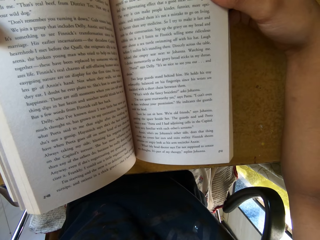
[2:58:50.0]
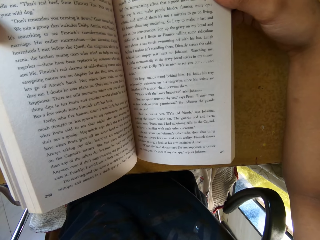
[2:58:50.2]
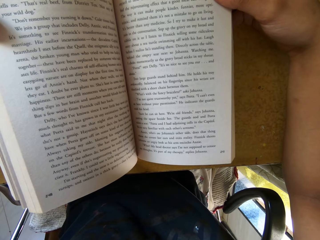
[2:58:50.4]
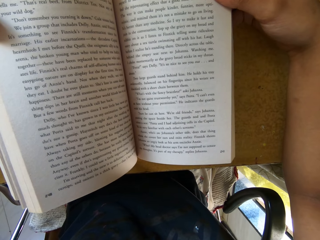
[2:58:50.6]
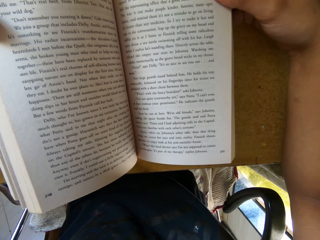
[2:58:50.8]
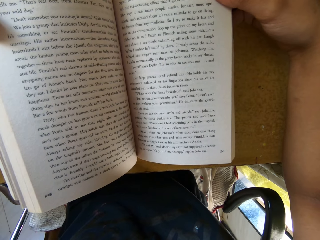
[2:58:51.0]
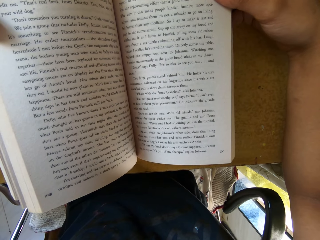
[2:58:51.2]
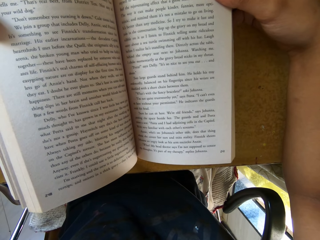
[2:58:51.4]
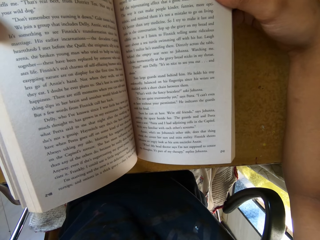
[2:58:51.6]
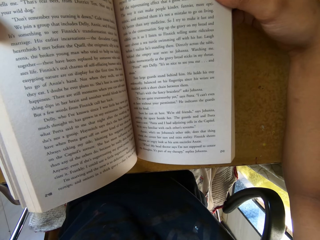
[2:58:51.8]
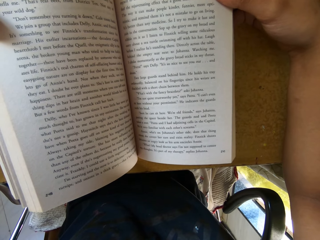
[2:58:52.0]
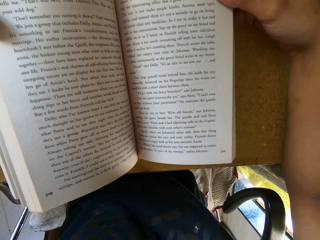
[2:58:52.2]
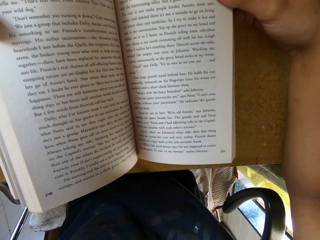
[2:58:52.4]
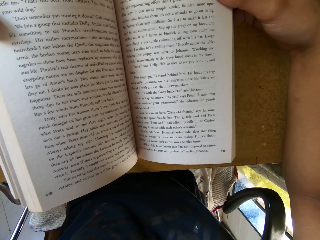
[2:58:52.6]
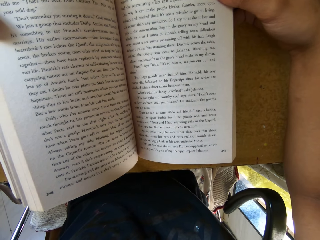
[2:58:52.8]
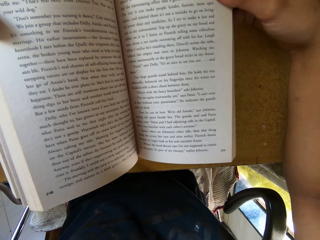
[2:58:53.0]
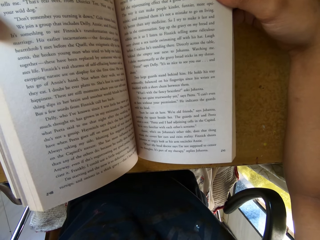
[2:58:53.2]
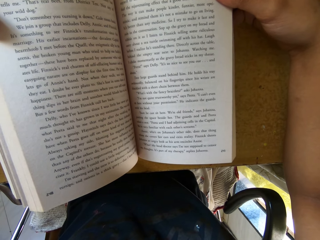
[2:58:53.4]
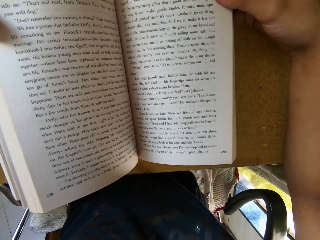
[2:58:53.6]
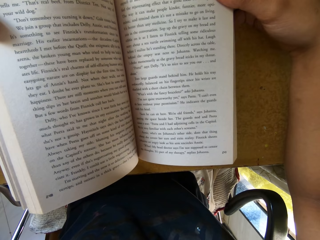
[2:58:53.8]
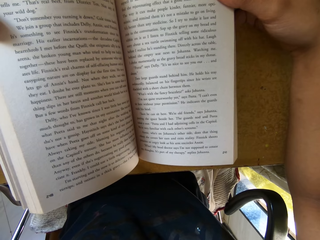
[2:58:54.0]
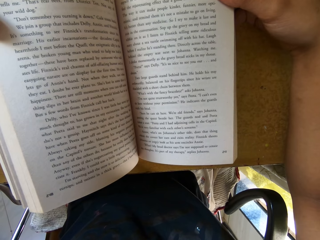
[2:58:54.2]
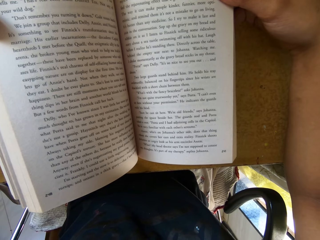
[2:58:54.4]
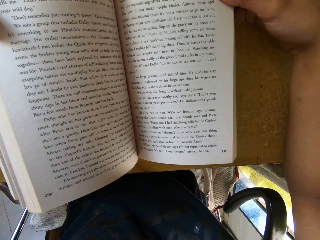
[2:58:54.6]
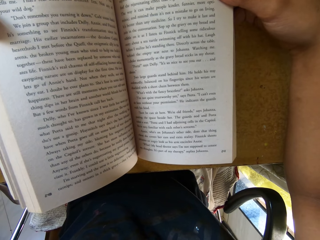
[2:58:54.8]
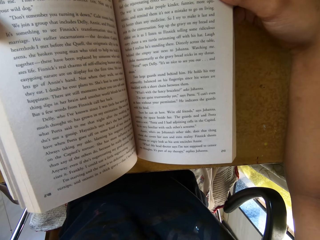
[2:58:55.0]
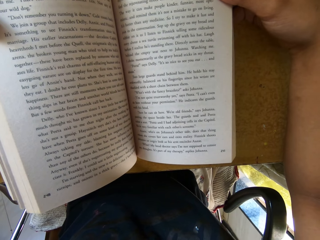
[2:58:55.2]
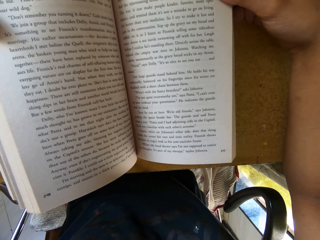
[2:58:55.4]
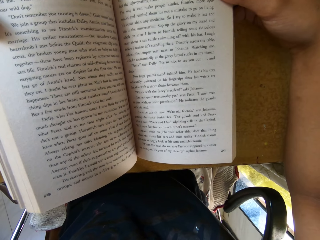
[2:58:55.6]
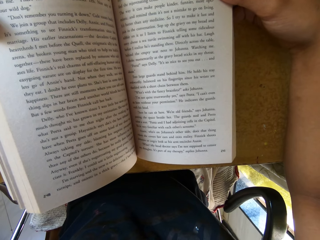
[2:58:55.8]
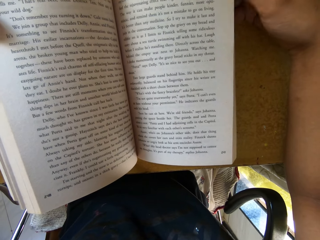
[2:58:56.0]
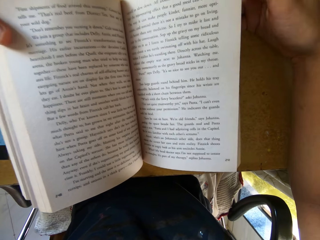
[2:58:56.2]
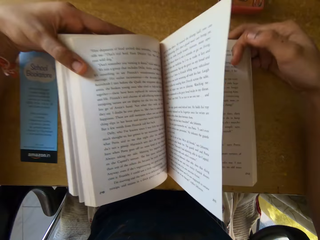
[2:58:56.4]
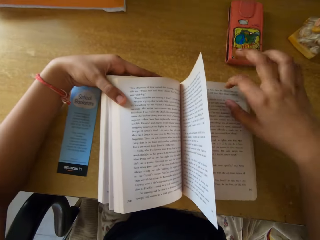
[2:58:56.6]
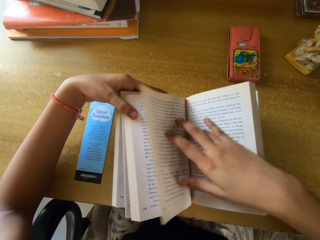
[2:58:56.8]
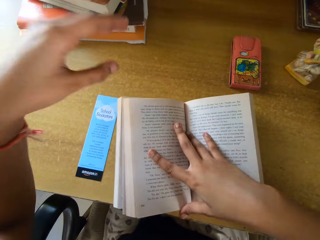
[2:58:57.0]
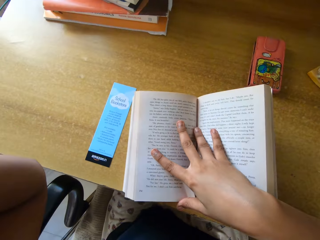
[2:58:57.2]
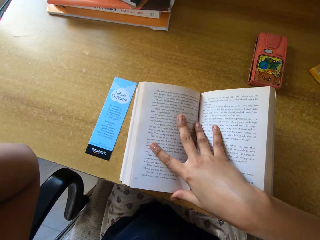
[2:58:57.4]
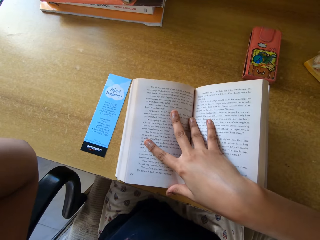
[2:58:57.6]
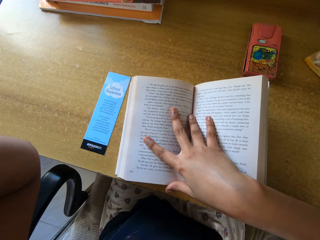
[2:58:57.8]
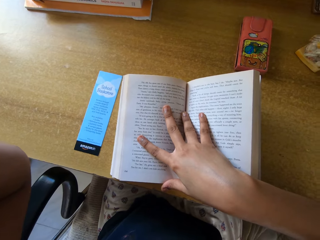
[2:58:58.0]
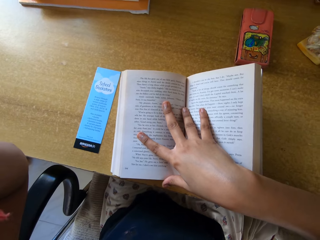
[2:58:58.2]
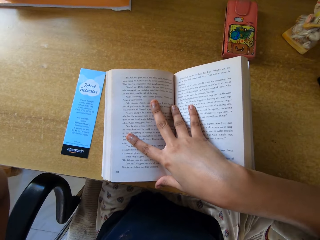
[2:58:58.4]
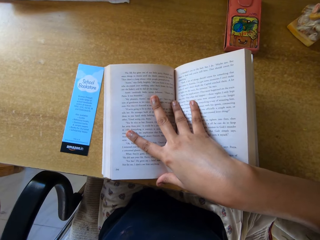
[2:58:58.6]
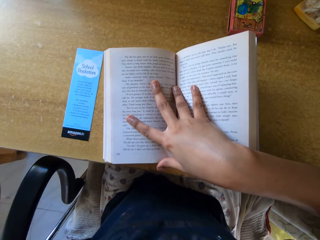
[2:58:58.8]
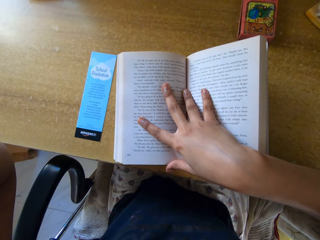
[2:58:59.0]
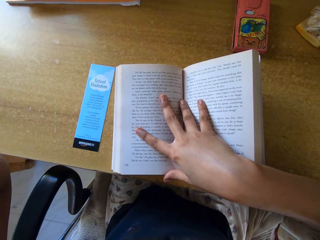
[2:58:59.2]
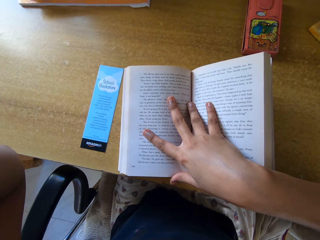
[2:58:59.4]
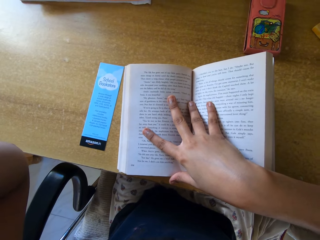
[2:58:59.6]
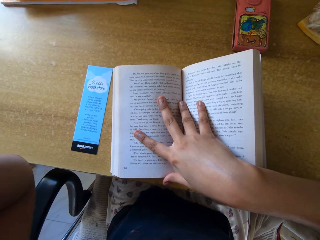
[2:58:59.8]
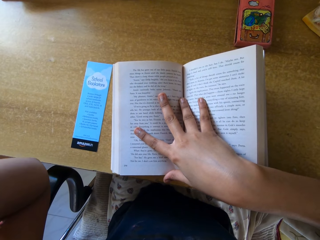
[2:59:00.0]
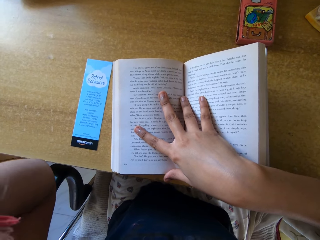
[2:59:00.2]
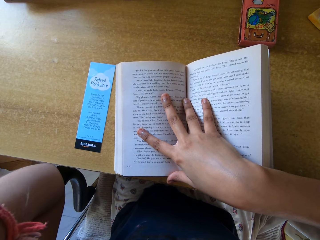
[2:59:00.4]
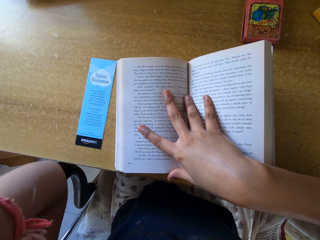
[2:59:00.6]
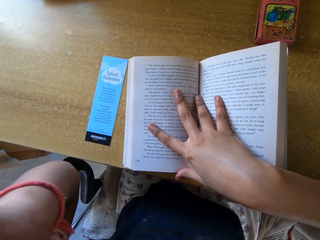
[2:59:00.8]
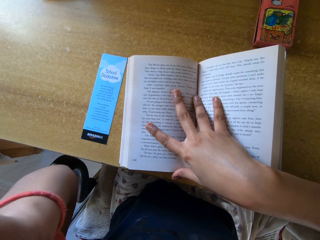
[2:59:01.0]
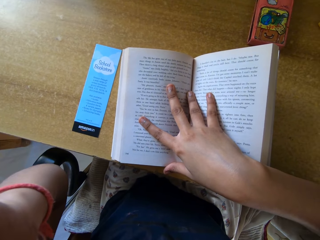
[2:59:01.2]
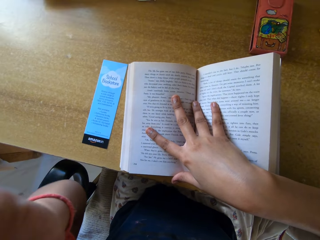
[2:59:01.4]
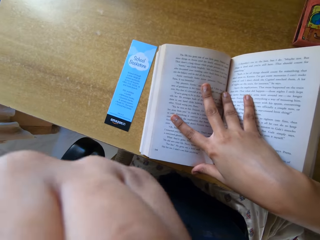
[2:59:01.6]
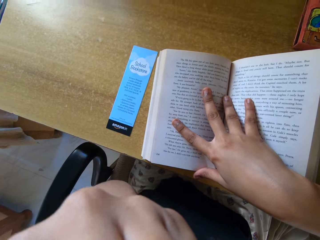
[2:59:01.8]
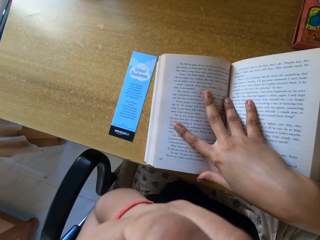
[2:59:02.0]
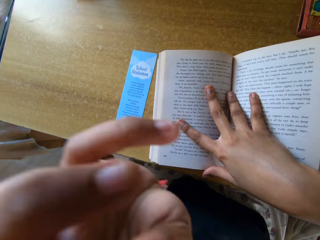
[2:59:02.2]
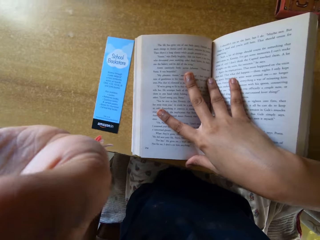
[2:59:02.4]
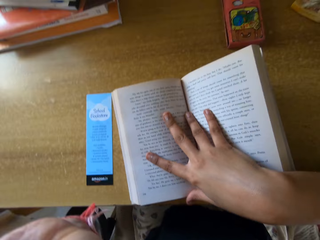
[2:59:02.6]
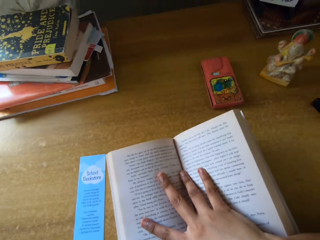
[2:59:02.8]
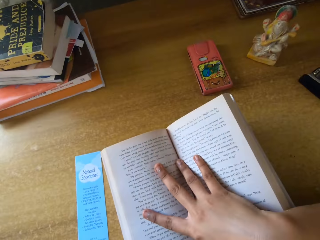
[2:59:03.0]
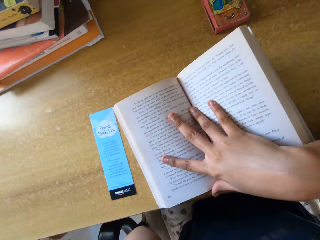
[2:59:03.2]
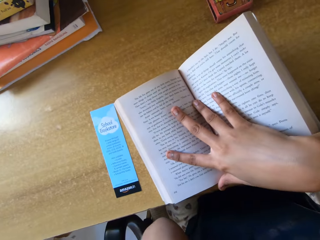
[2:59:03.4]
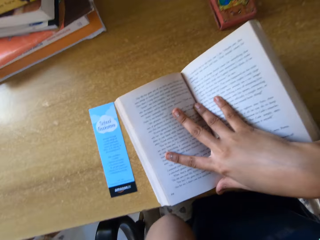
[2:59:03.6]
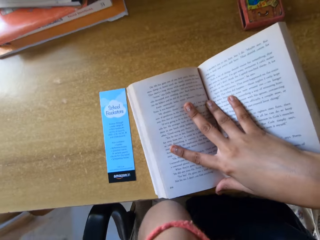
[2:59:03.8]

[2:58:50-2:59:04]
The camera wearer reads. He turns a page of the book with his right hand. He lifts his left hand up. He holds the book with his right hand. He reads.

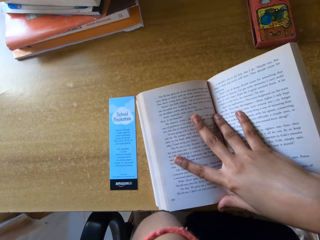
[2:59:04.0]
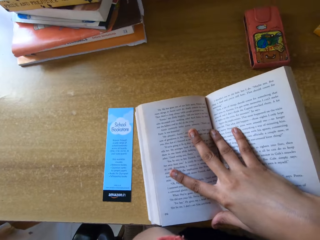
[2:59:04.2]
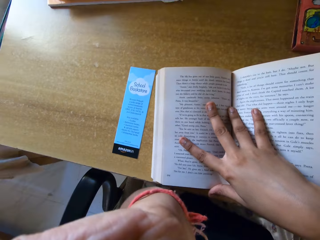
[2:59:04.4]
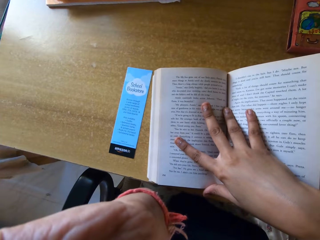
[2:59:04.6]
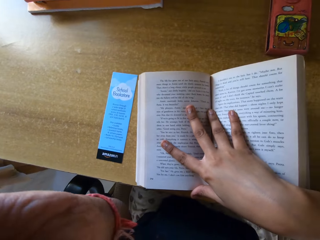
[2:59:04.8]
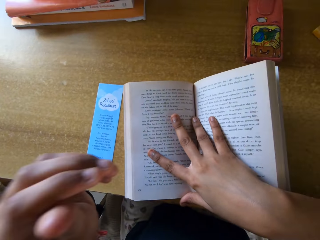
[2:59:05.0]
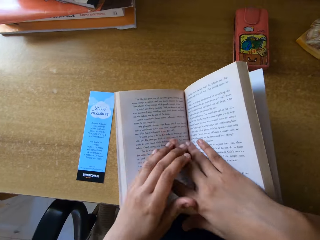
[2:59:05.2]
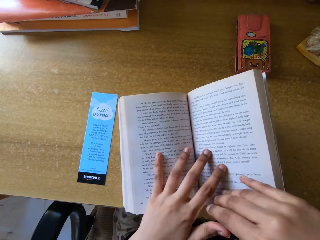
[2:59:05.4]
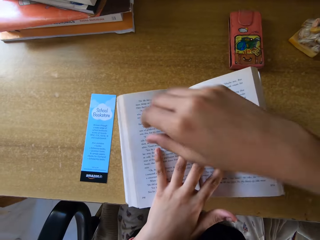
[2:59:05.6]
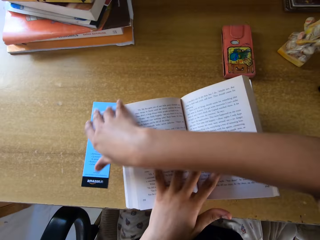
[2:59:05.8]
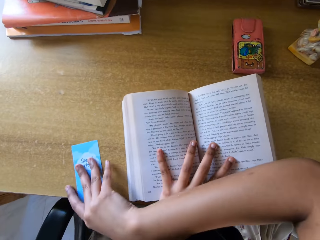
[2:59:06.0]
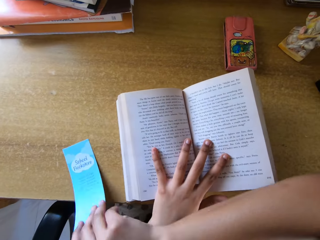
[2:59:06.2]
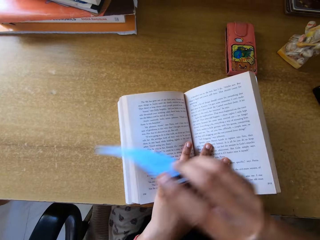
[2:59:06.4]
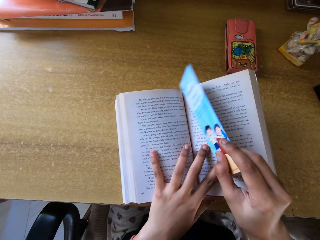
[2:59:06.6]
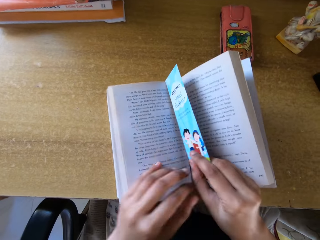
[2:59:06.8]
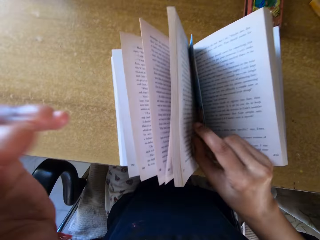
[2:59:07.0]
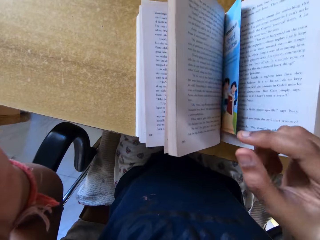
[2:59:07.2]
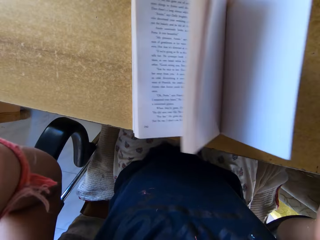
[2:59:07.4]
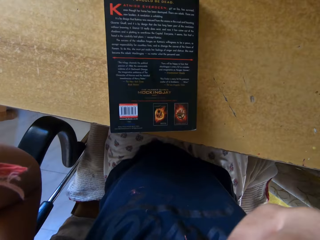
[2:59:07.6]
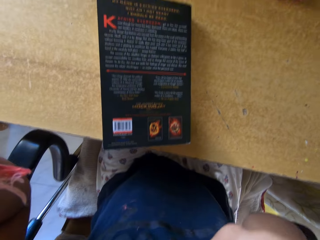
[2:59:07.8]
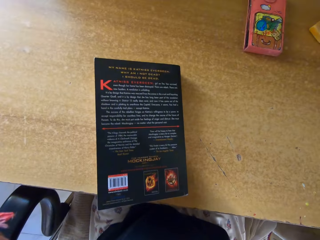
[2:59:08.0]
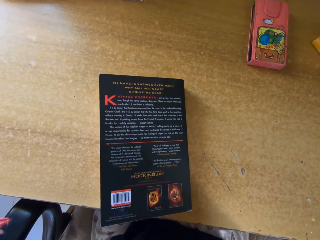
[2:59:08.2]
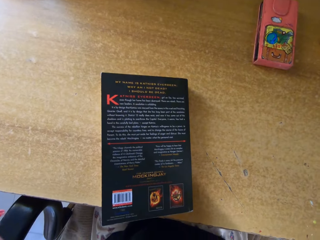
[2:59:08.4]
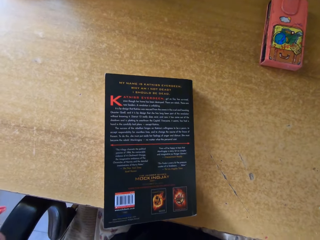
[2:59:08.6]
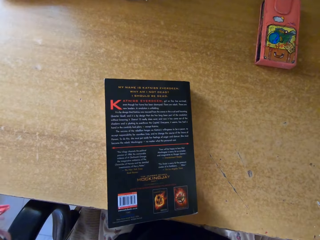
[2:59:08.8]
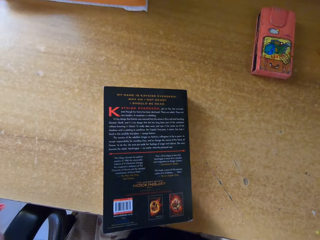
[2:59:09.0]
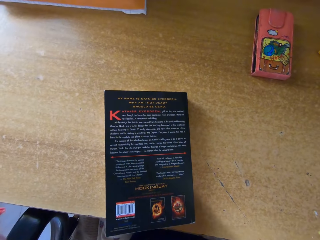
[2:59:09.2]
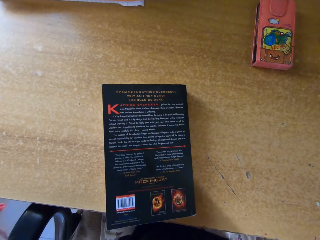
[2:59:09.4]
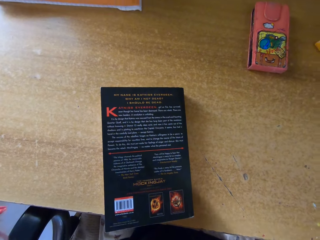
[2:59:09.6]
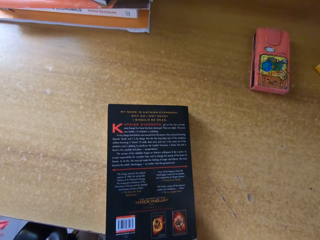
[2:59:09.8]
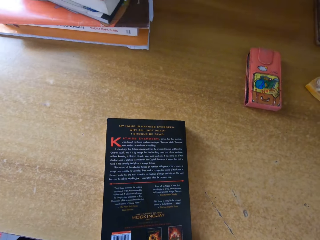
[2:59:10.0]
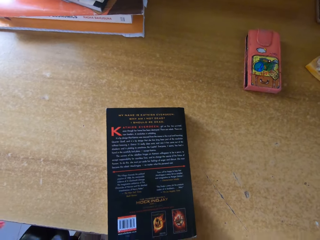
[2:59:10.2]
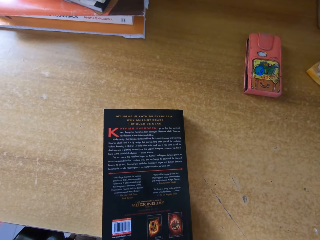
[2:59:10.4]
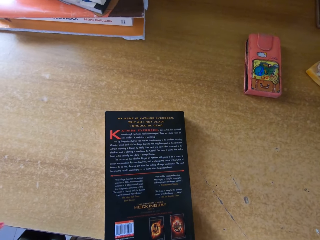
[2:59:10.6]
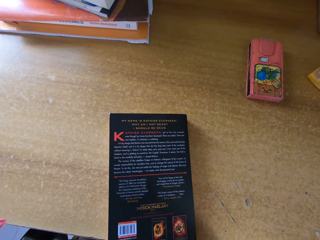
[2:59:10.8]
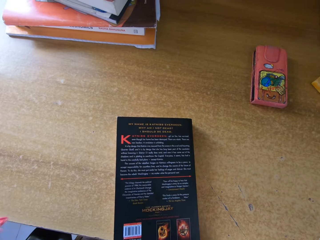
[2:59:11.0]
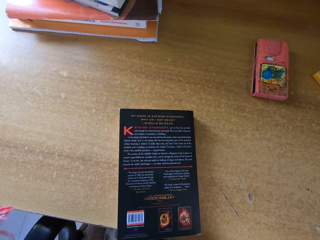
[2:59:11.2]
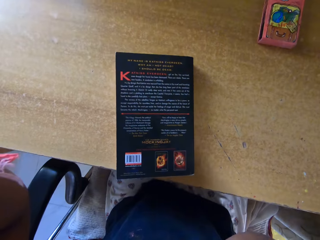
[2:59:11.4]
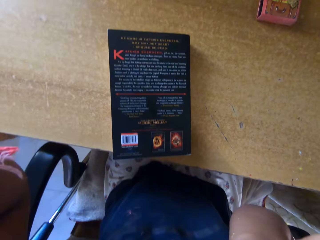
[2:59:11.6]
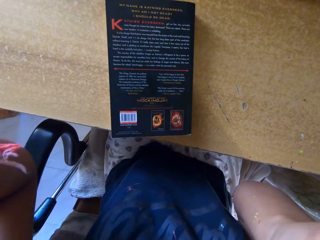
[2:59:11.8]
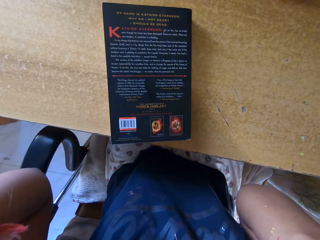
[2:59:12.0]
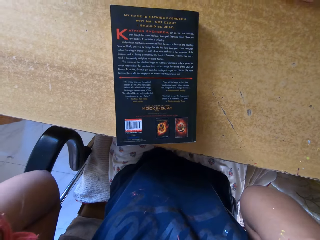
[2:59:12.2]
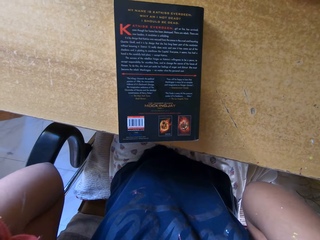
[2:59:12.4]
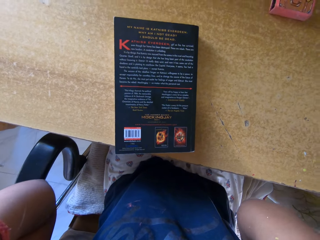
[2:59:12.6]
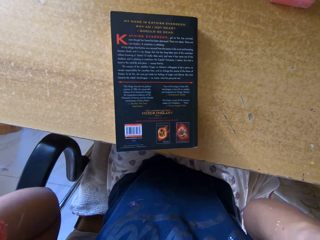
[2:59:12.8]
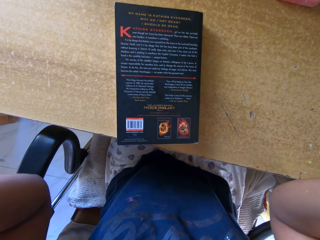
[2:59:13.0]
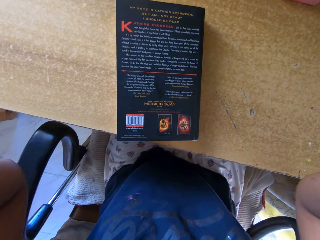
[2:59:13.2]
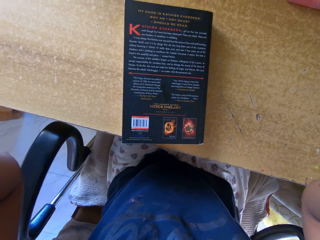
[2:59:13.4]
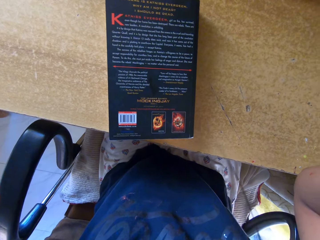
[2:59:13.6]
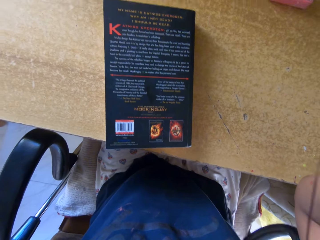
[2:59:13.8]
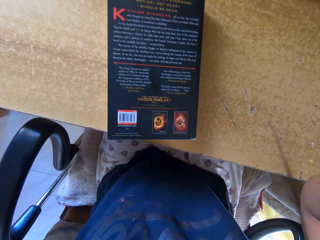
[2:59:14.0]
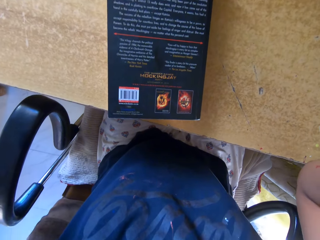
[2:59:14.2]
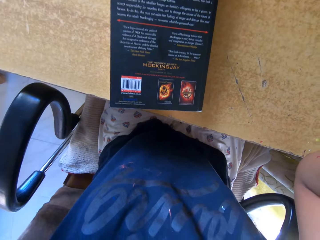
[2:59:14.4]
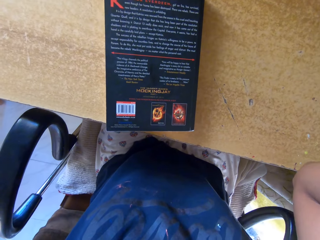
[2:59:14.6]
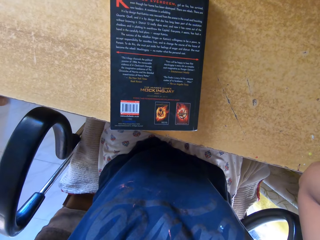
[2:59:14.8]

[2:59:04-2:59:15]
The camera wearer holds the book with his left hand. He picks up the piece of paper on the table. He puts the piece of paper in between the pages of the book. He closes the book. He lifts both hands up.
